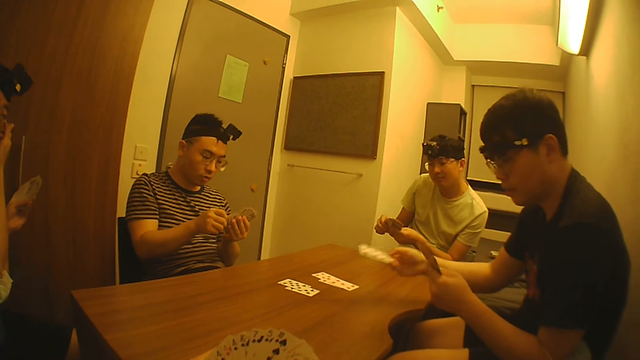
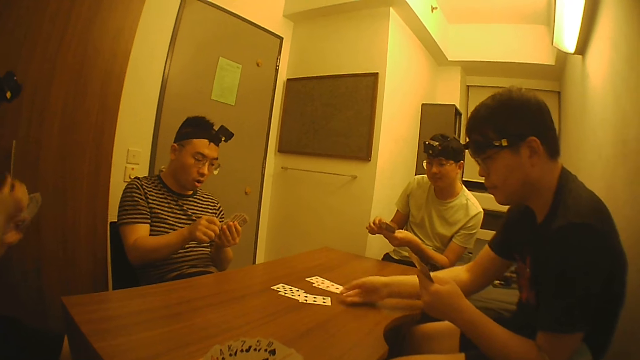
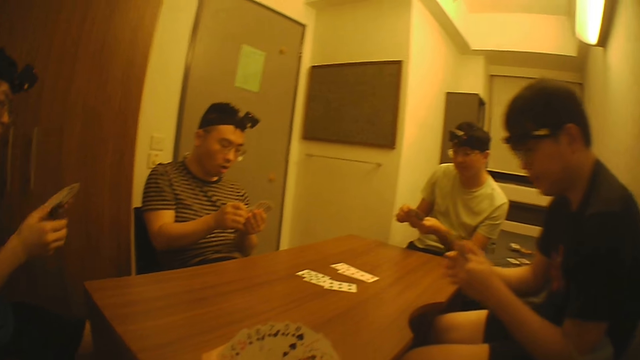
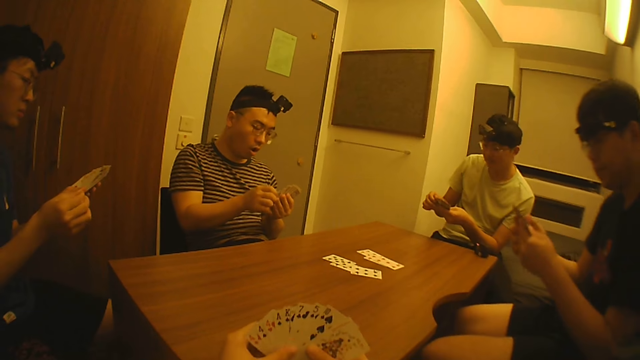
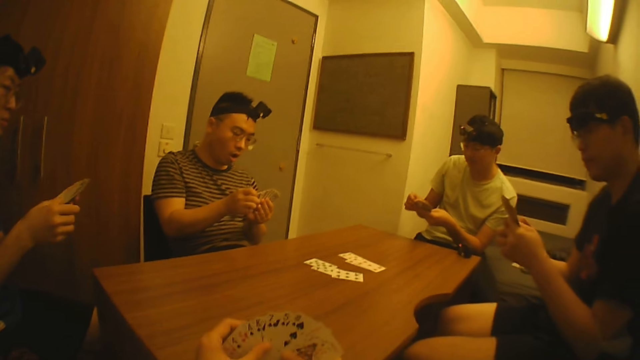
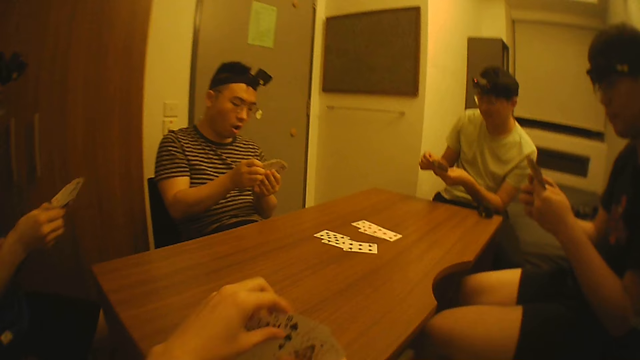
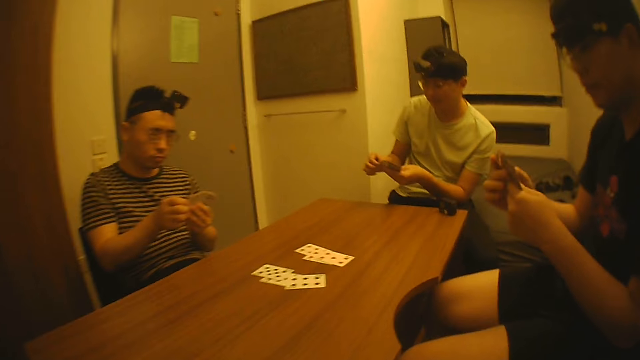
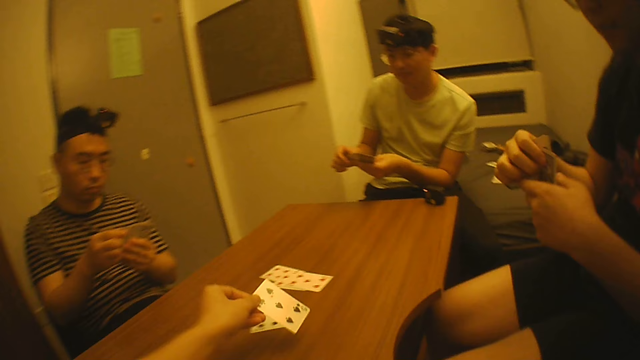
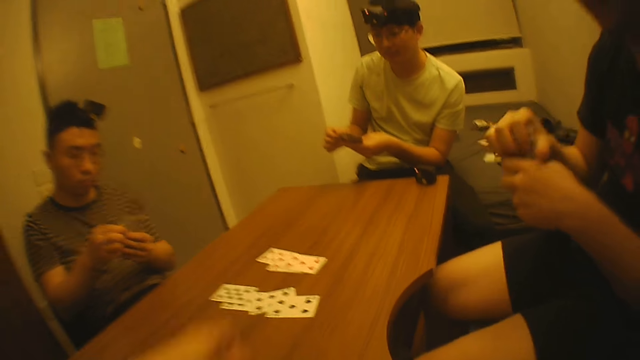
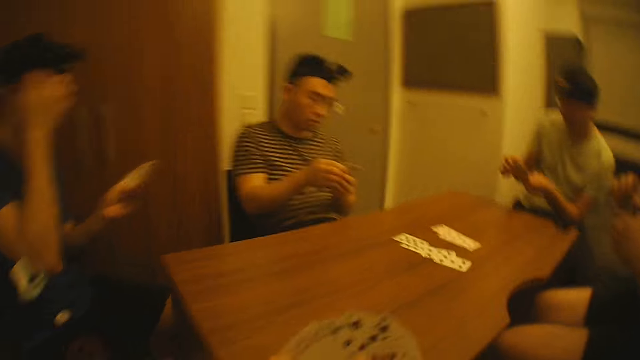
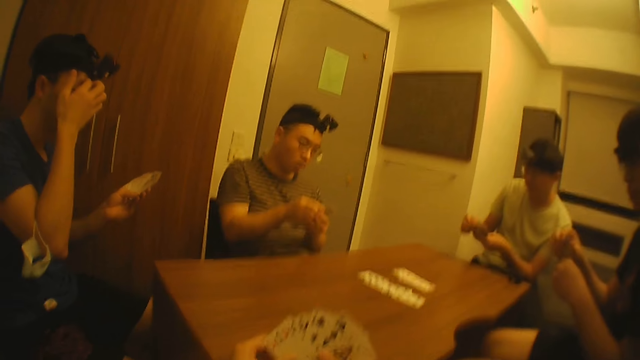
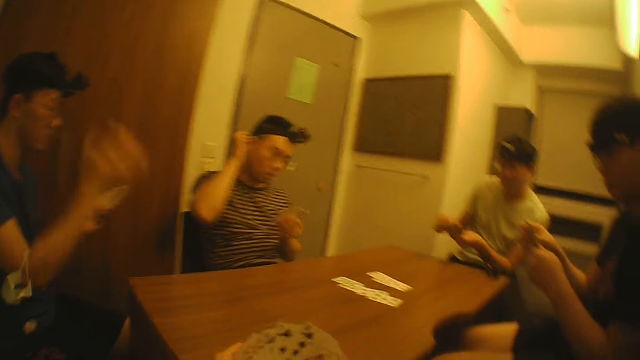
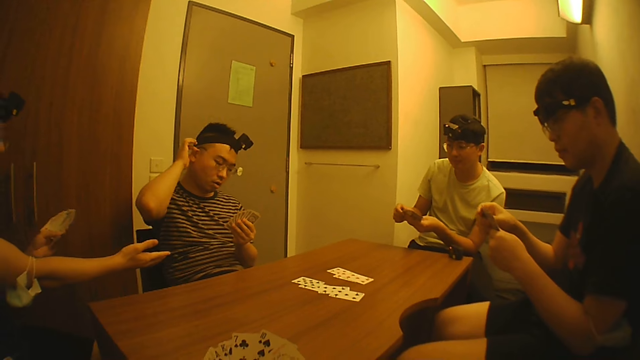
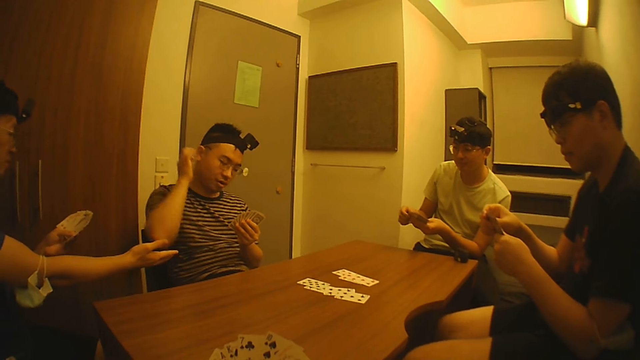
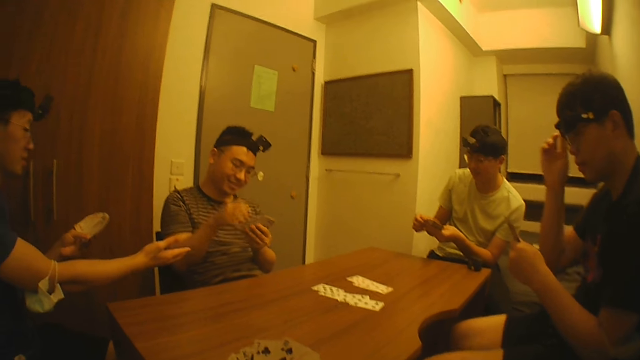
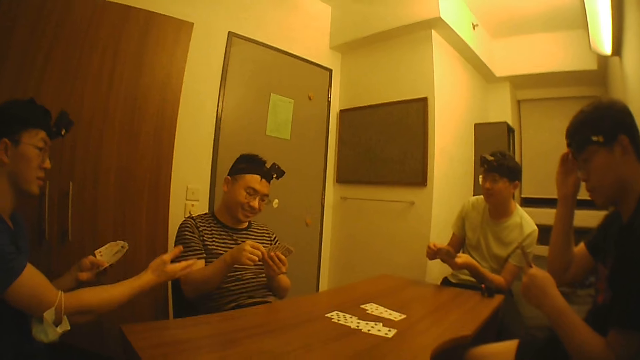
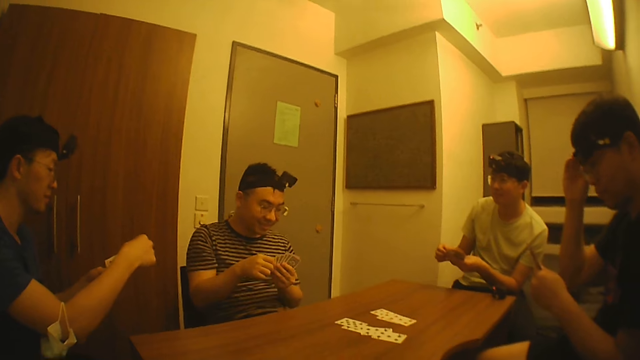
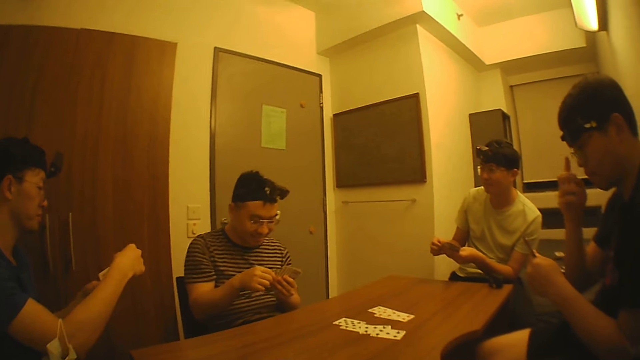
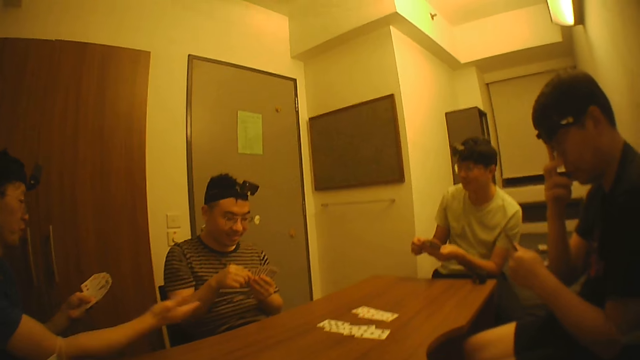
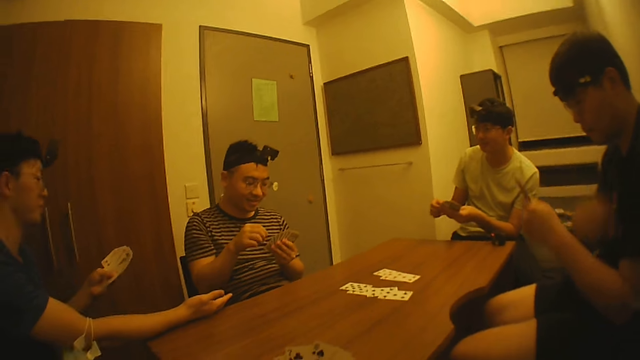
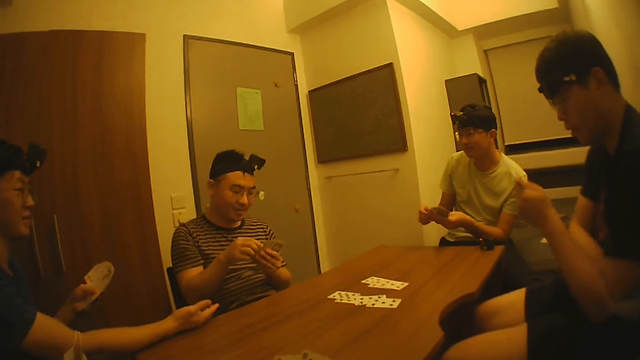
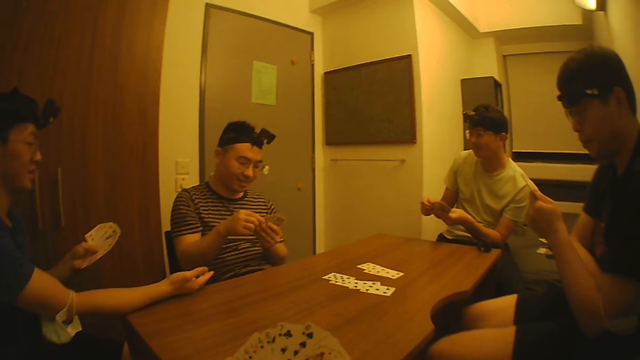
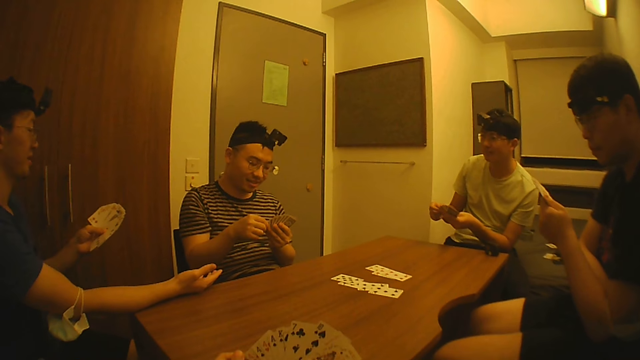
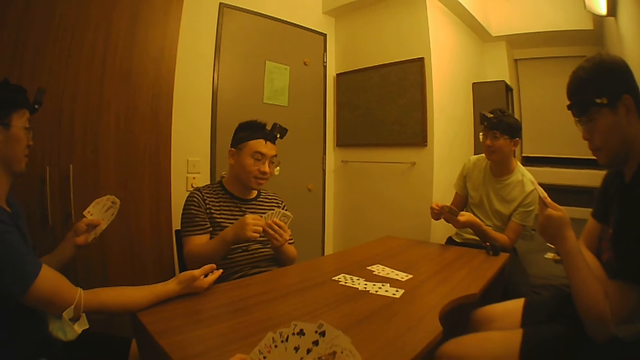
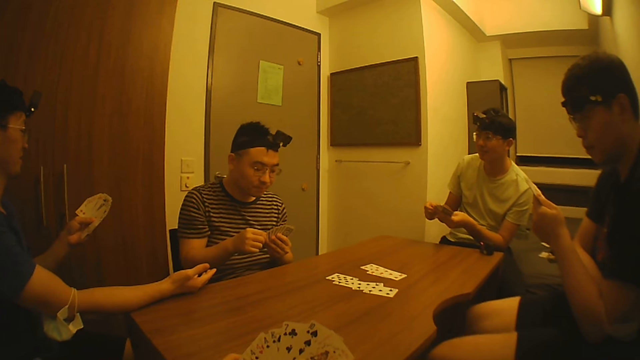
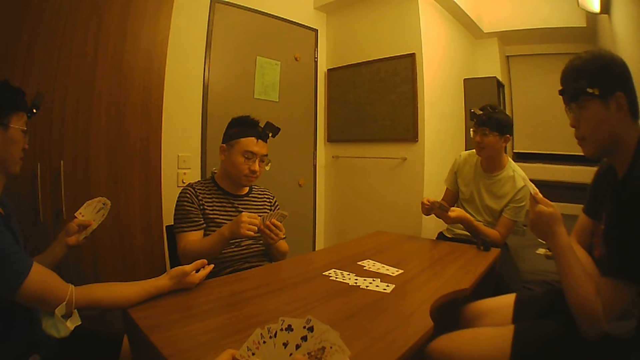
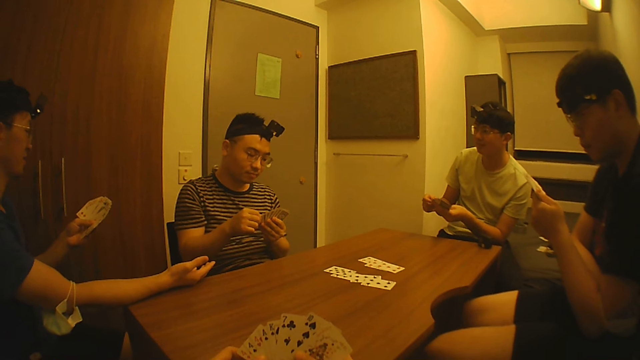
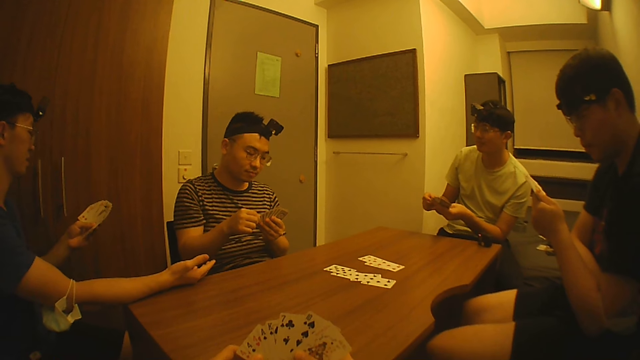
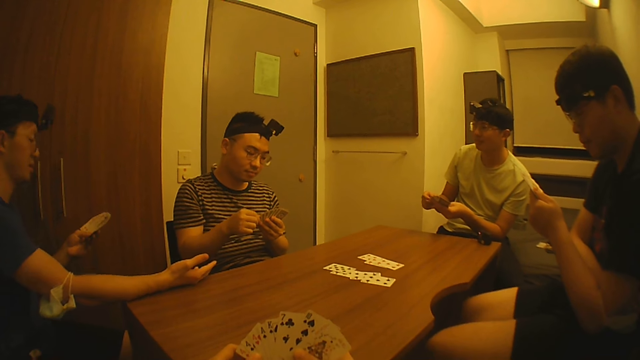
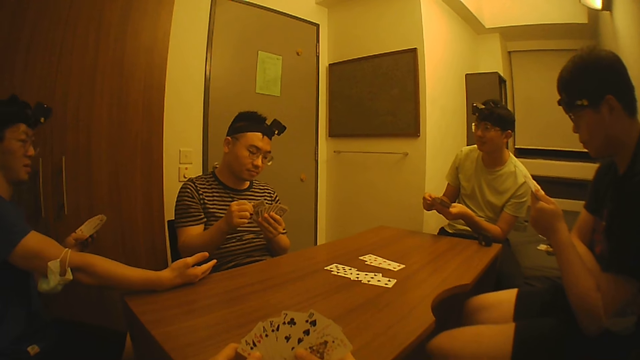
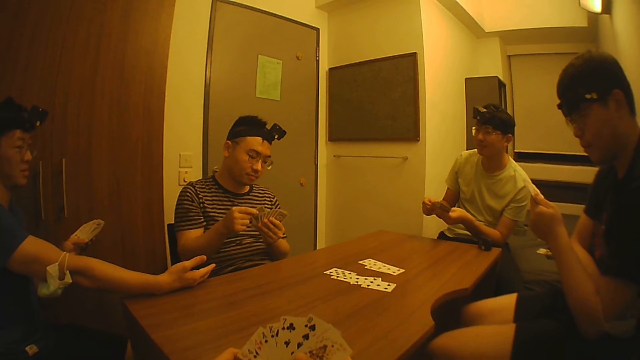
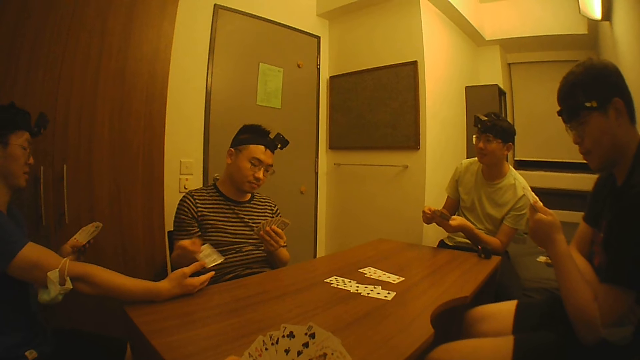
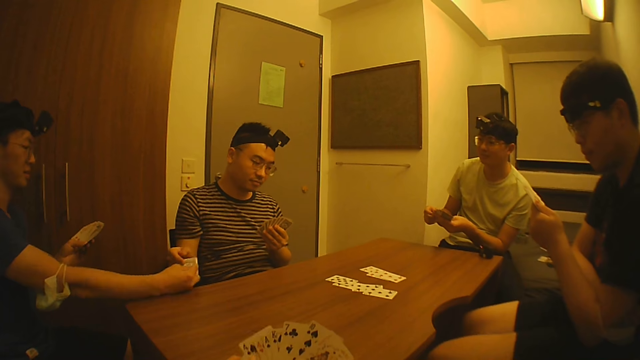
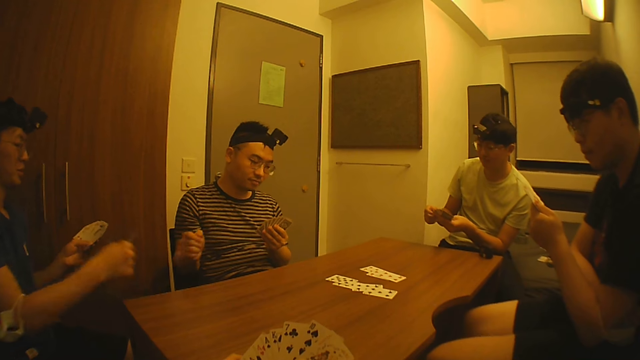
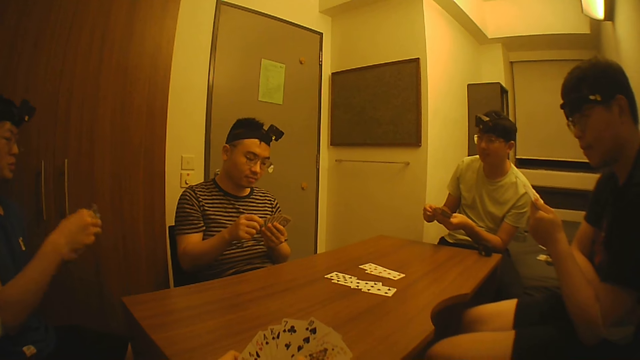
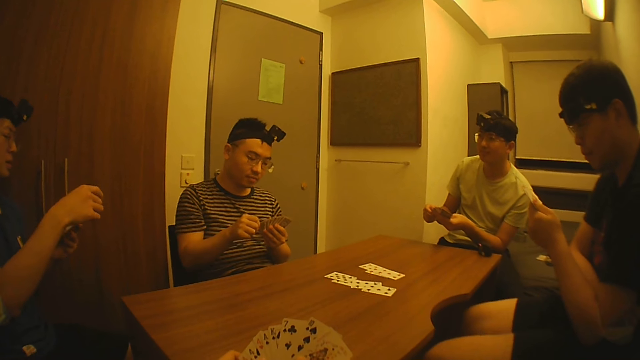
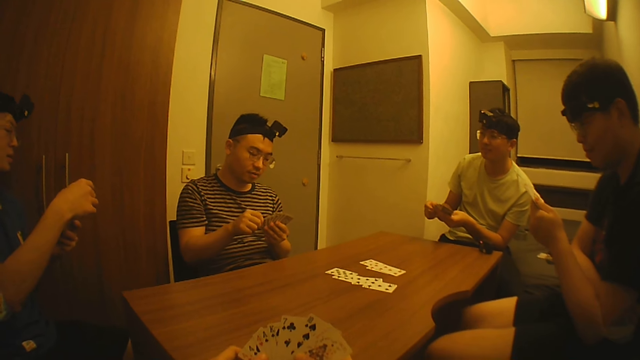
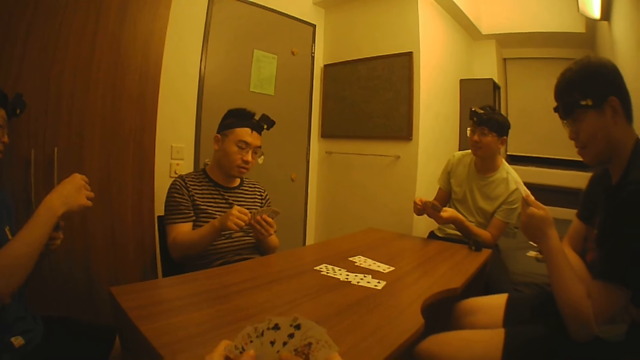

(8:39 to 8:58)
A man puts another card on the table with his right hand. The camera wearer puts a card on the table with his left hand. He holds his forehead. Another man touches the back of his head. A third man interacts with a fourth man. The camera wearer stretches his hand. He touches the cards, and stretches his hand. The fourth man passes another card to the third man. A man gives a card to the camera wearer.

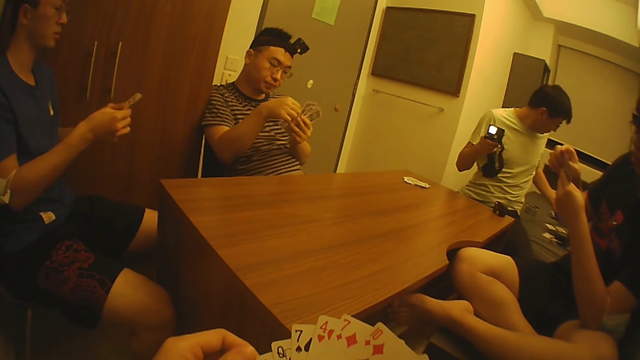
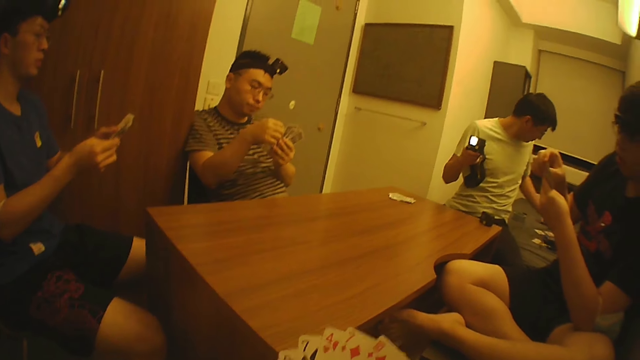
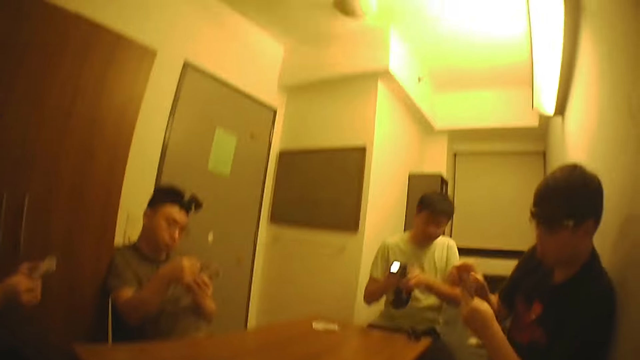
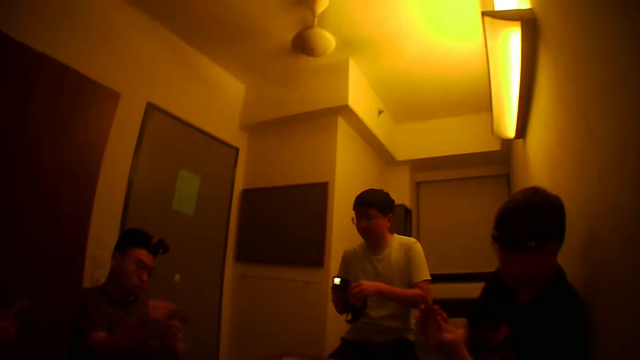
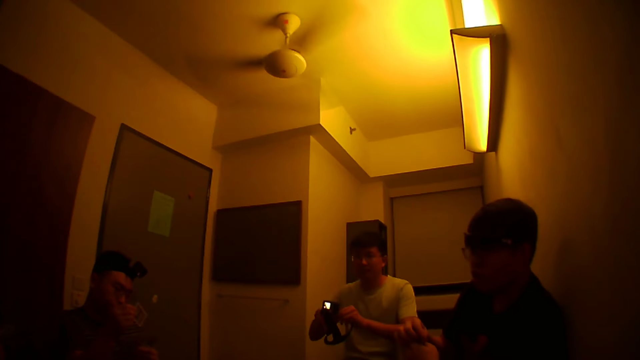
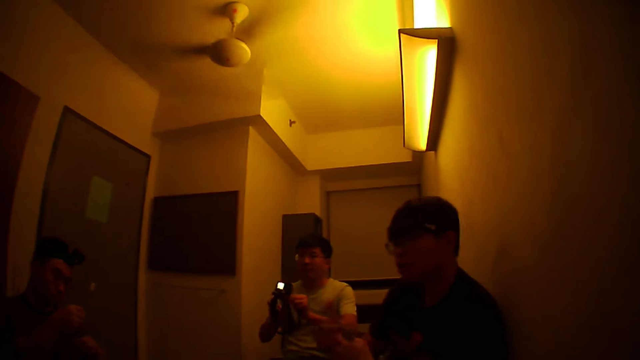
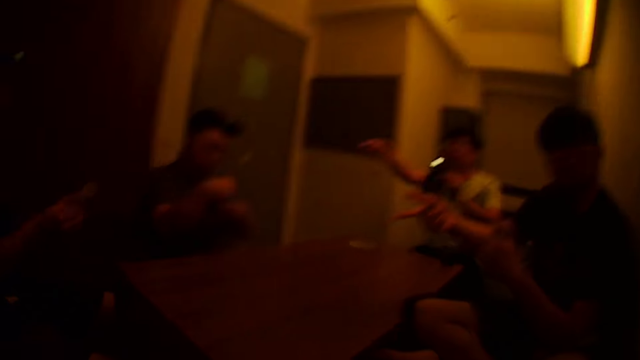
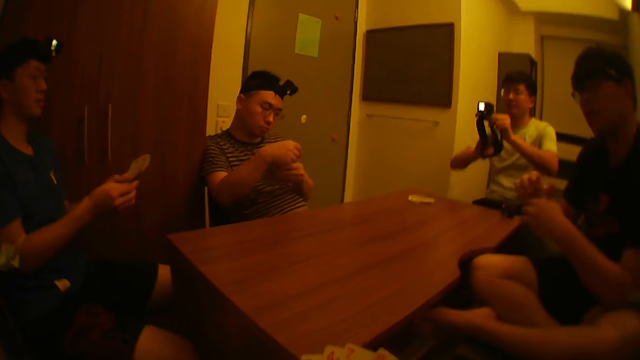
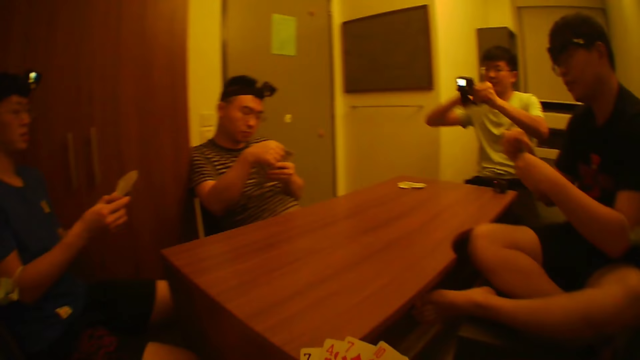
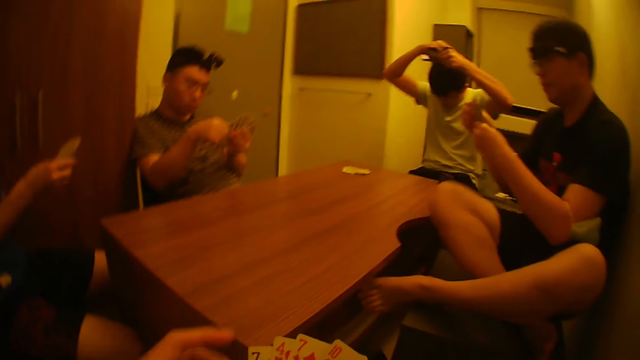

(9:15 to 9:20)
A man holds the camera with both hands. Another man looks around the room. The camera wearer interacts with the men. The first man wears the camera on his head with both hands. The camera wearer holds the cards with both hands.
